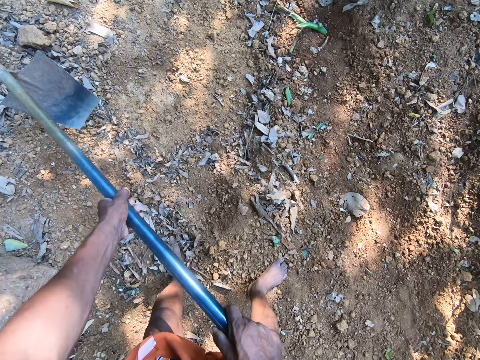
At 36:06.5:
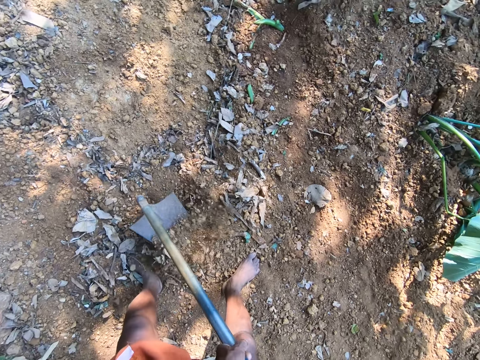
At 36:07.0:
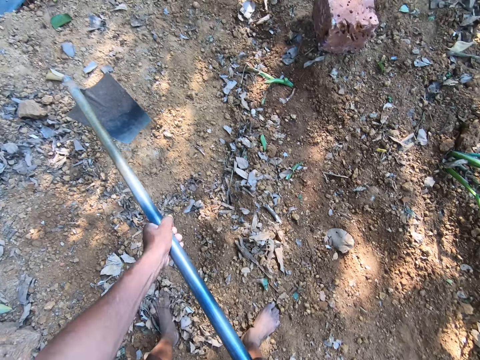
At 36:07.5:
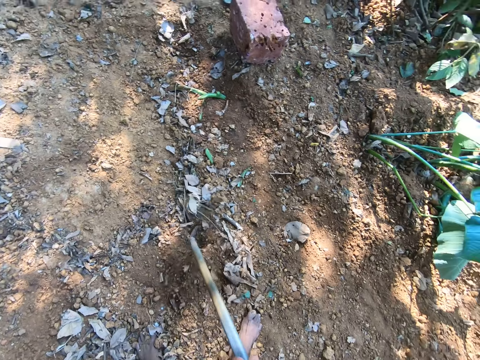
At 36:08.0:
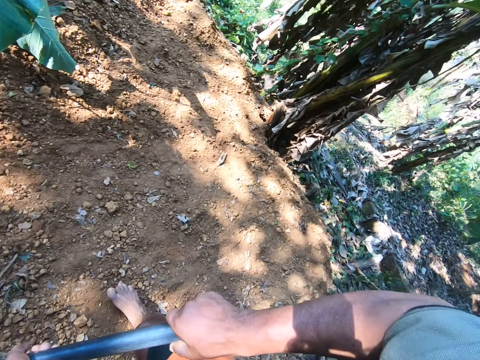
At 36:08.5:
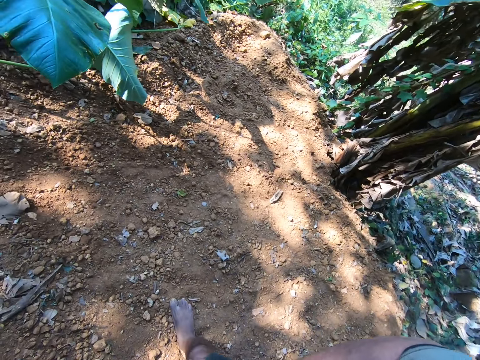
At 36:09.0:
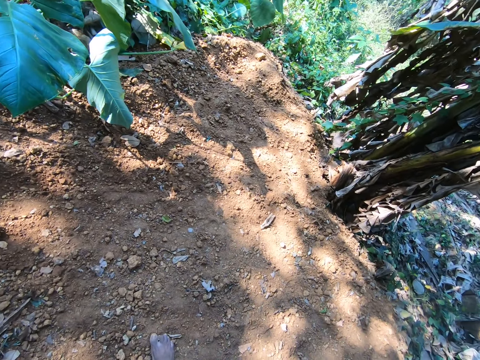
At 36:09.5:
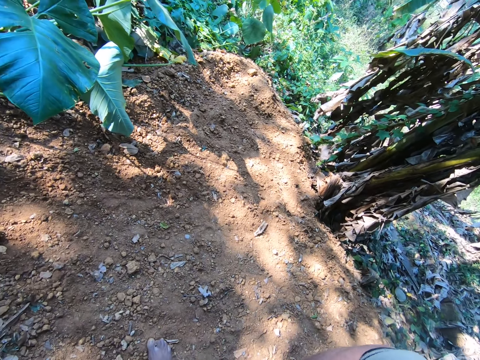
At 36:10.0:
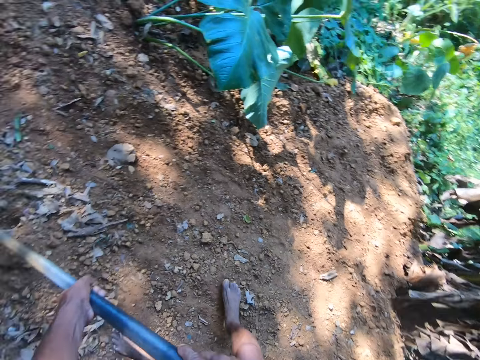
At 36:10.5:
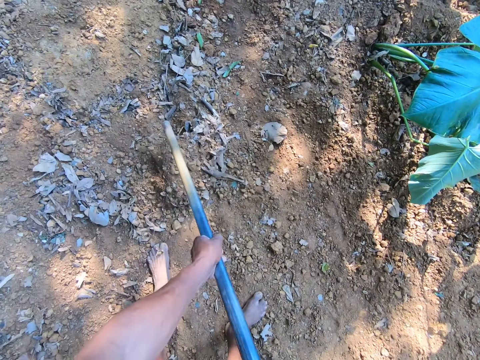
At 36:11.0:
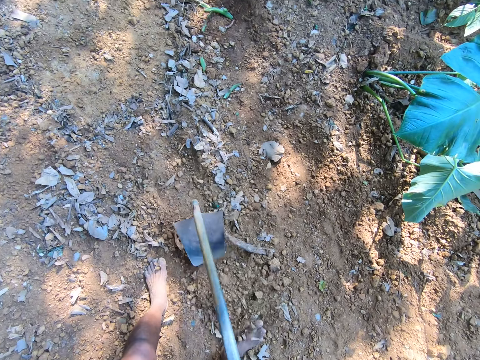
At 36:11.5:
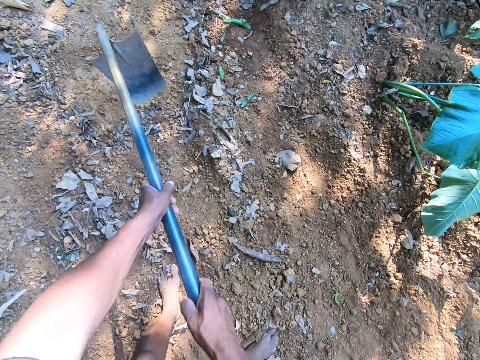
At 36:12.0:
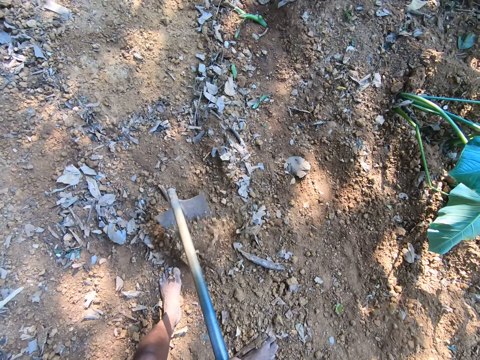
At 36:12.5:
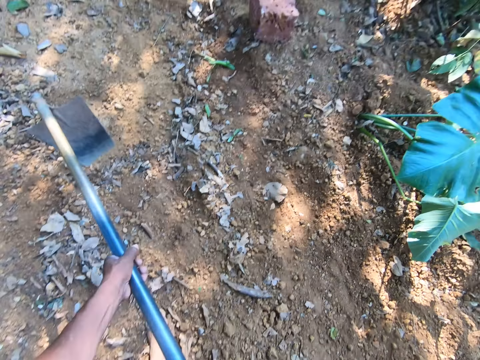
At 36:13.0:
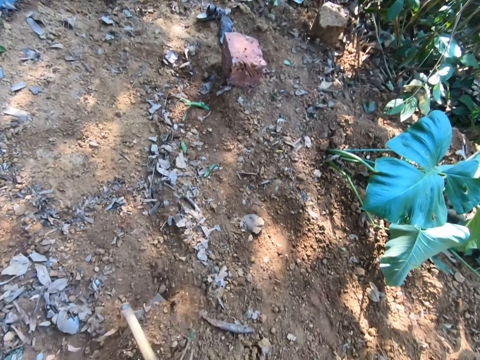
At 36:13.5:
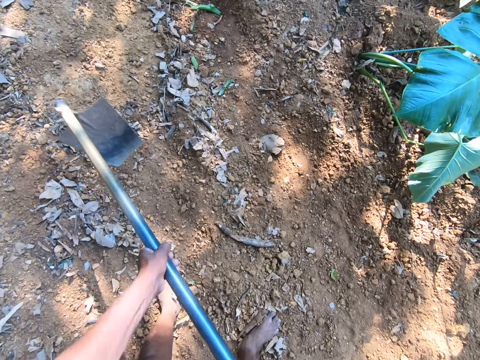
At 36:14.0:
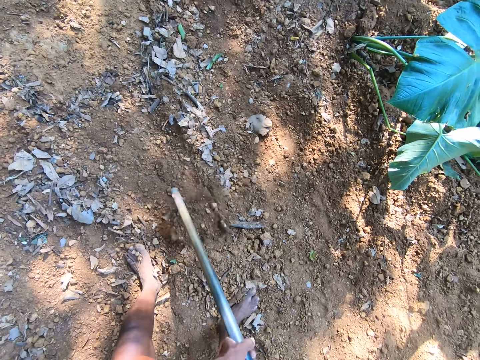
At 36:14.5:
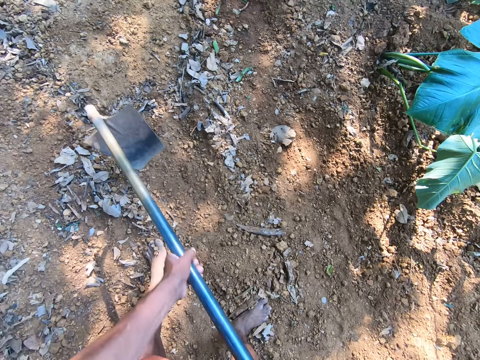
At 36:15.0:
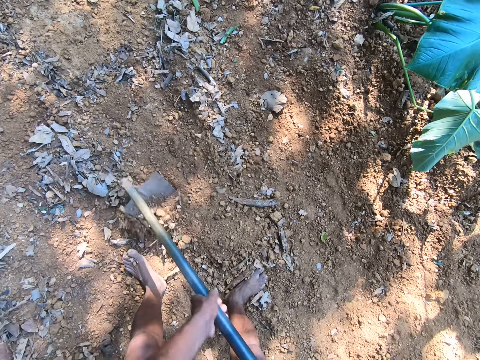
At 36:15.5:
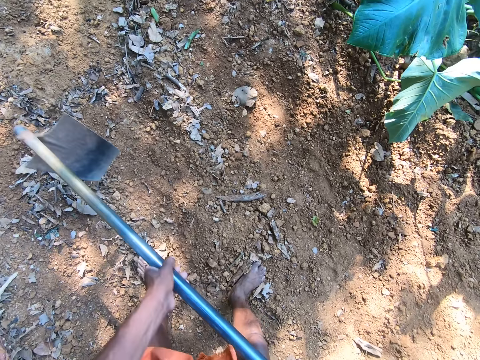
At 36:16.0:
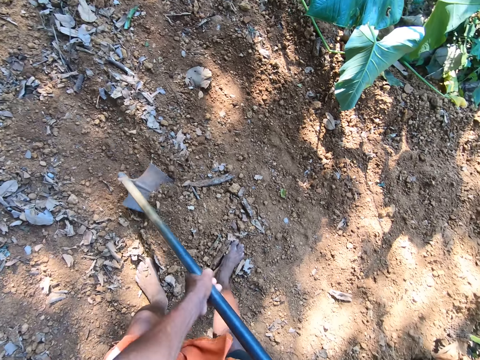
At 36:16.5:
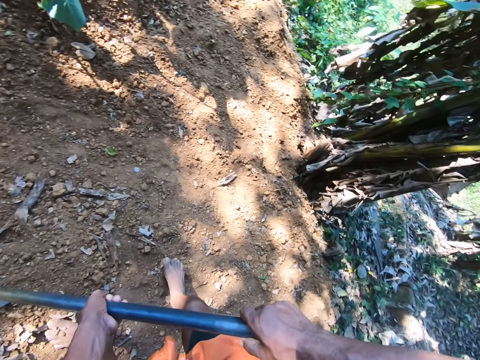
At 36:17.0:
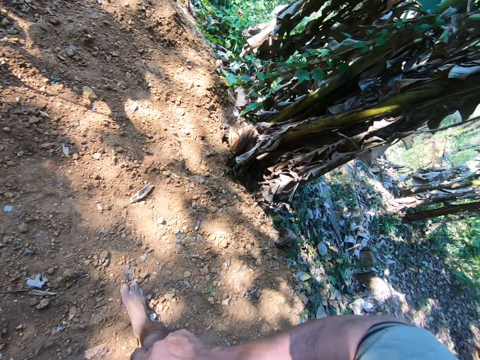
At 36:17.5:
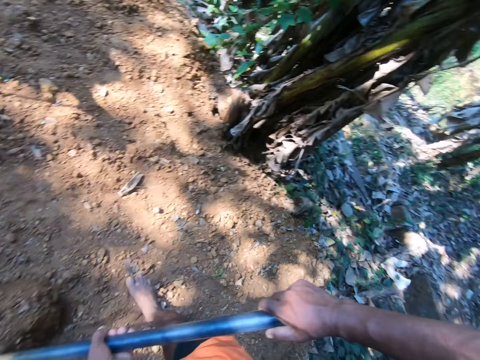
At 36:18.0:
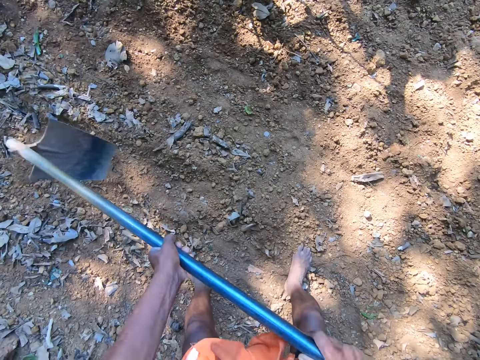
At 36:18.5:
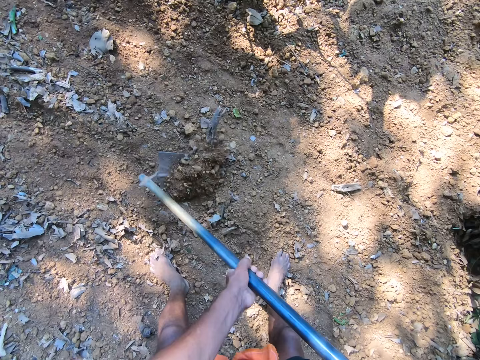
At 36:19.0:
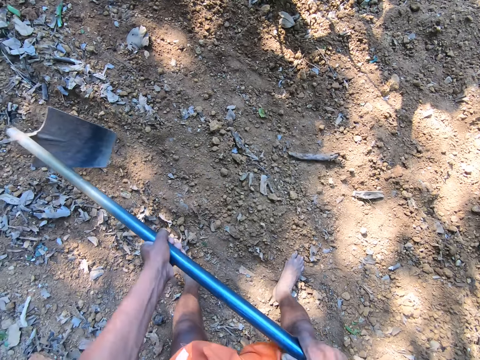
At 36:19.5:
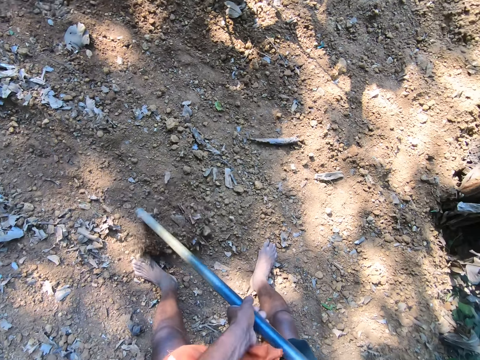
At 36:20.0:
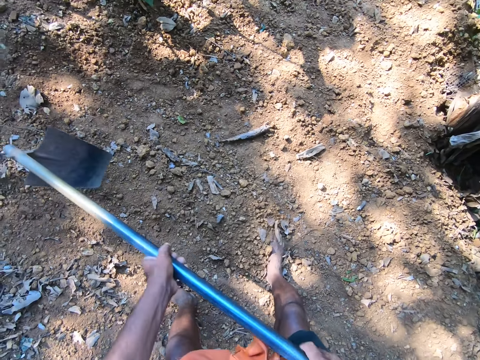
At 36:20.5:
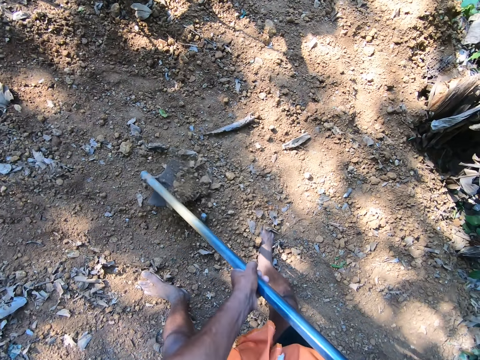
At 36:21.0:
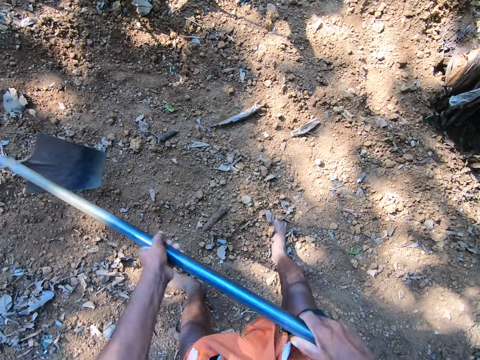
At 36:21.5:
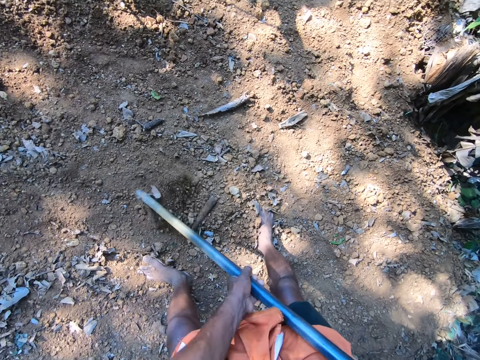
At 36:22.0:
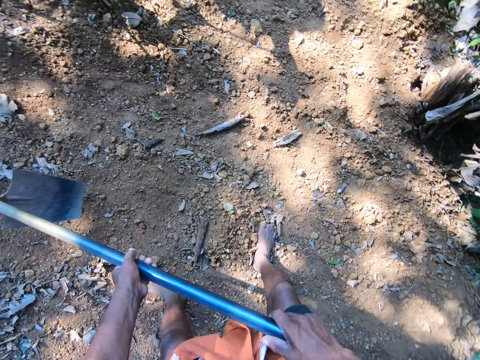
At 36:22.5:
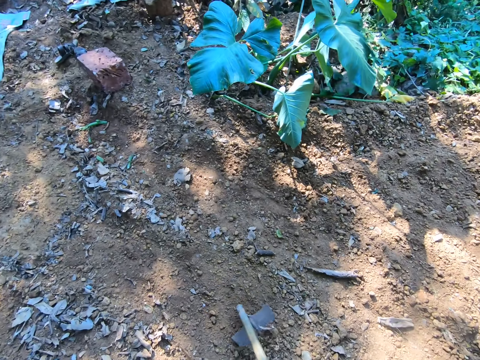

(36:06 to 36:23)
The camera wearer looks backward. They collect the soil and dig. They look around and dig the ground with a hoe.

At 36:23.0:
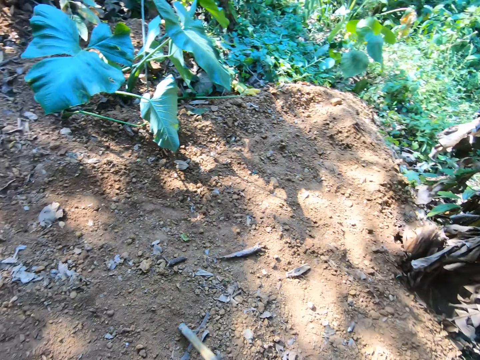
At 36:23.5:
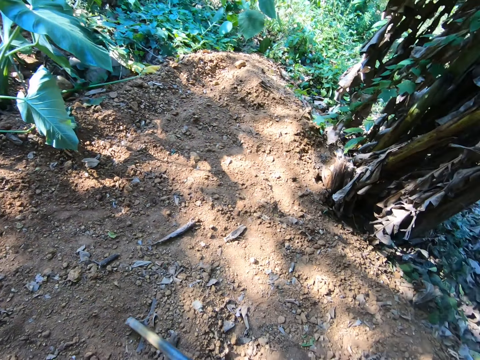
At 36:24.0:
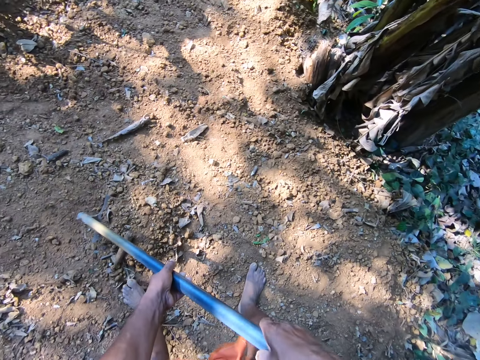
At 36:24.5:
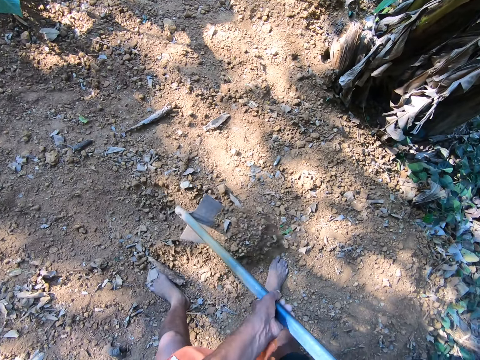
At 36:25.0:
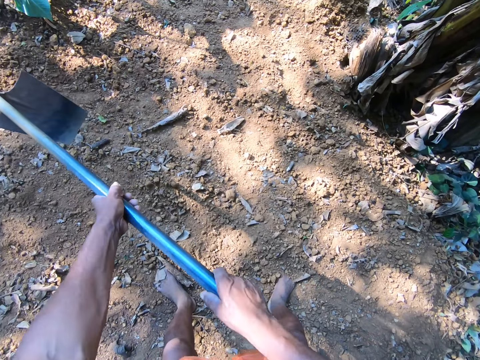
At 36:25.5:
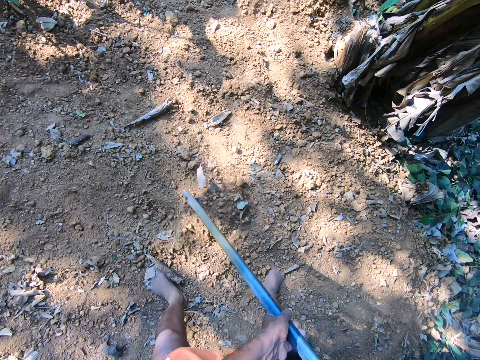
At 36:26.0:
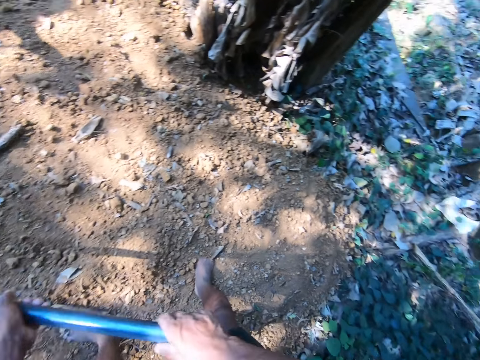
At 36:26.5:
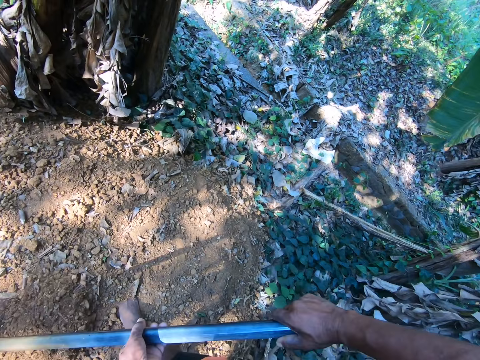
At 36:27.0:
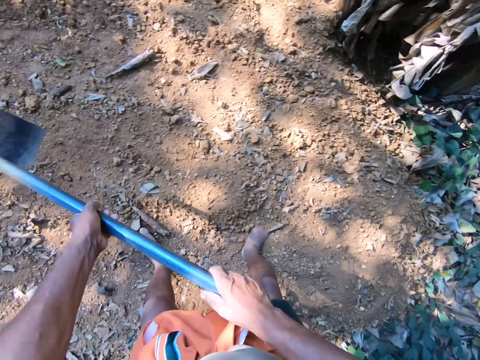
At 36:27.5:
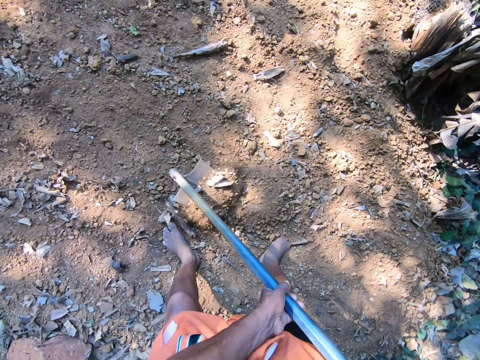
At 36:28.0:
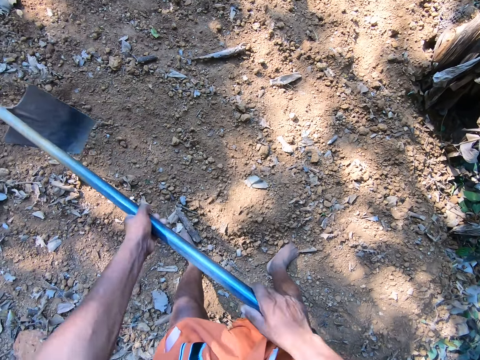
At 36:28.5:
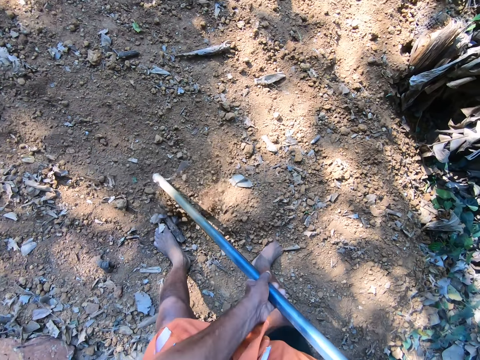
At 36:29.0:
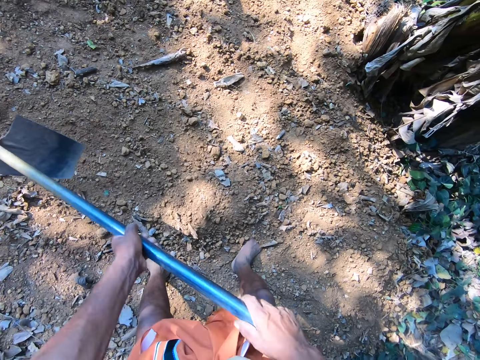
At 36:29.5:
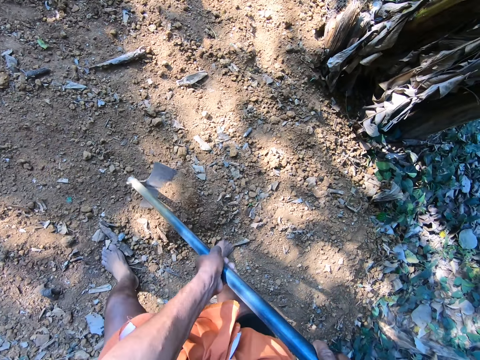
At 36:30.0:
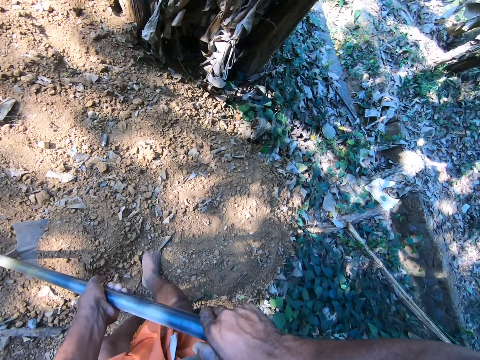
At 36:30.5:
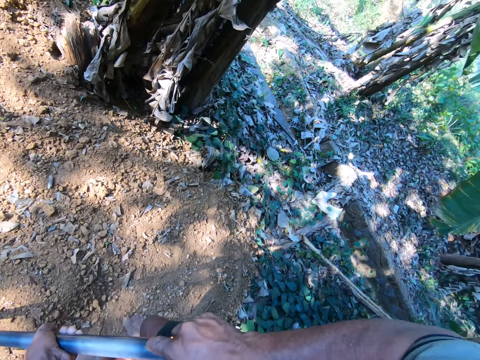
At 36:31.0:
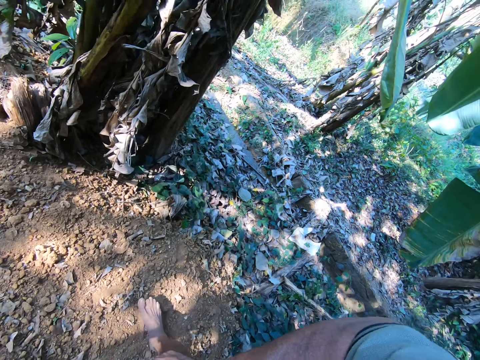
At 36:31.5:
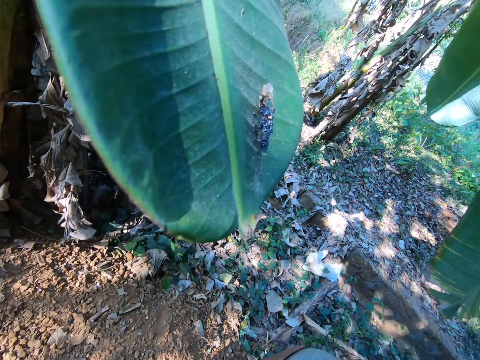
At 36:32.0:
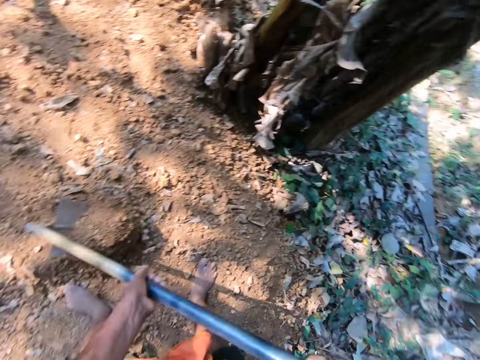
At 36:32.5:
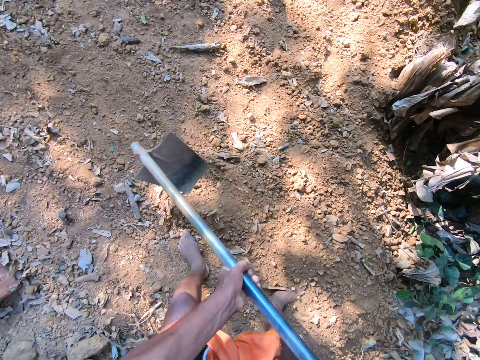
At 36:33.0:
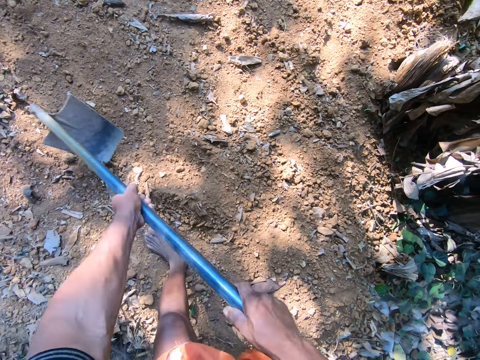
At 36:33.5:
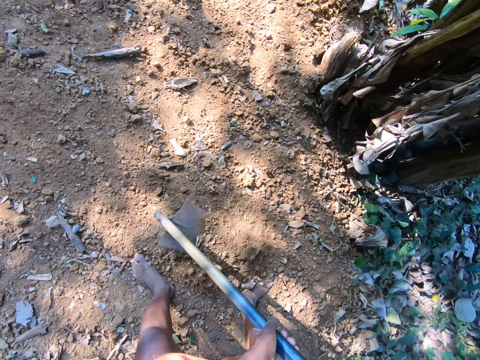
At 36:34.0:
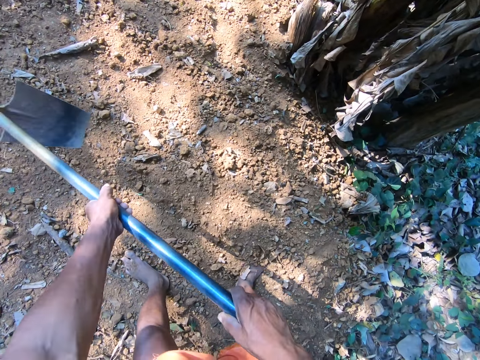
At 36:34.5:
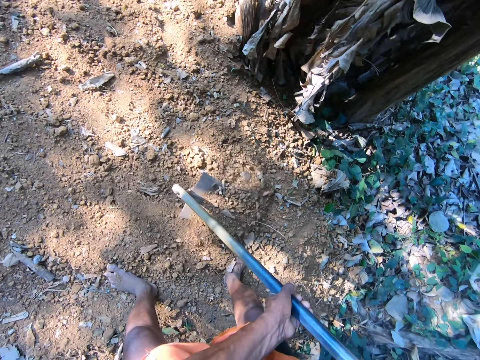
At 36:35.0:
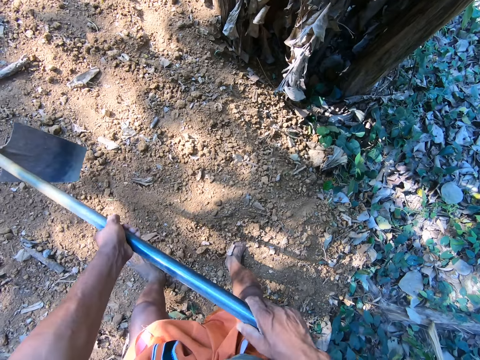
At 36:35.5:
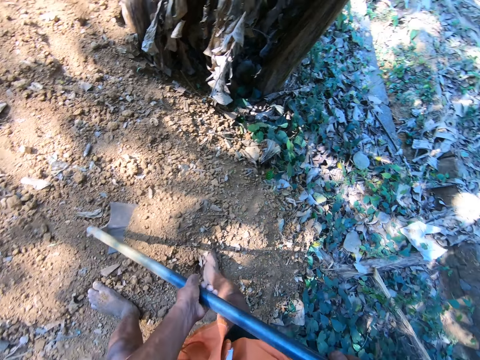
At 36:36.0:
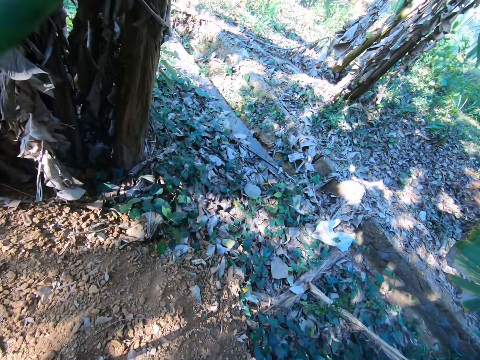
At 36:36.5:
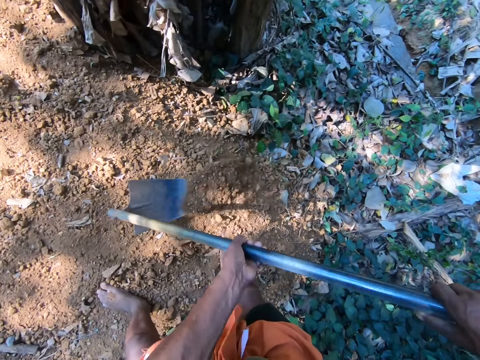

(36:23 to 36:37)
The camera wearer looks around. They dig the ground with a hoe.
